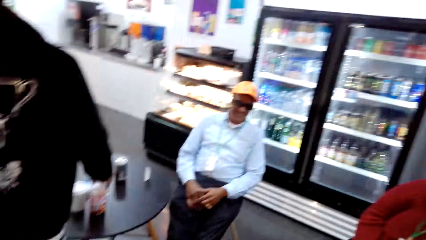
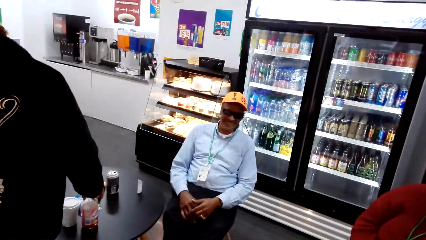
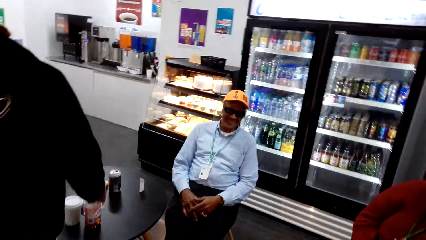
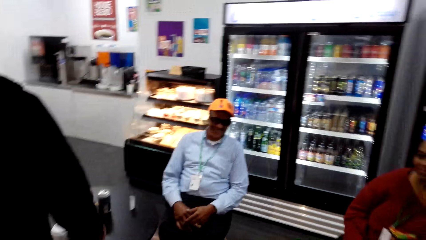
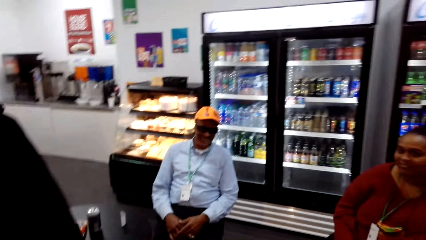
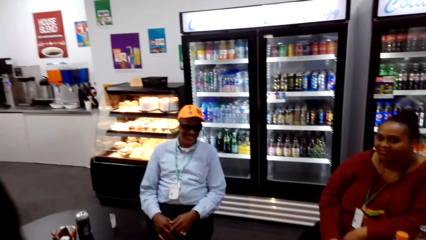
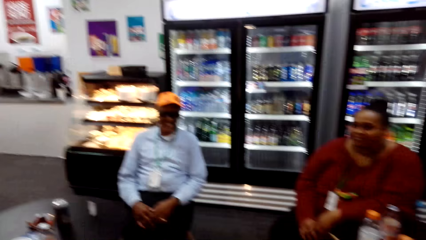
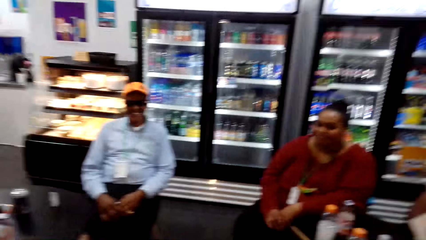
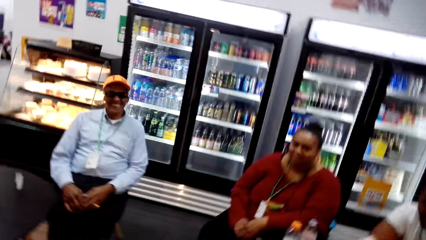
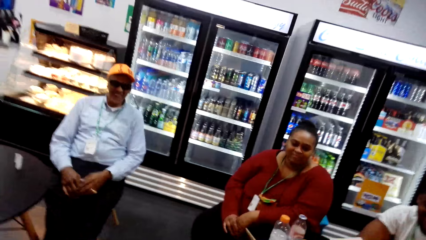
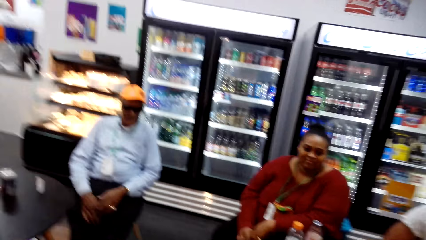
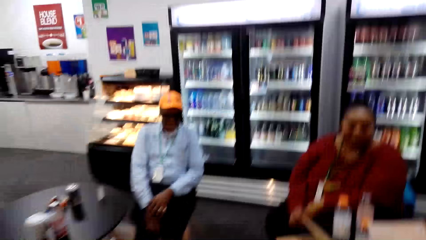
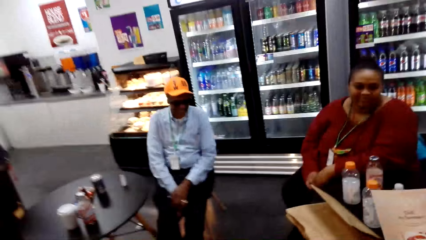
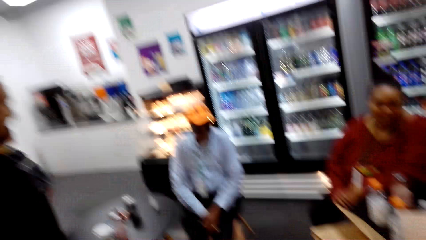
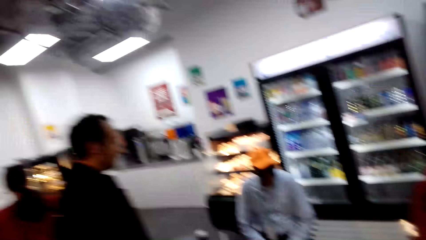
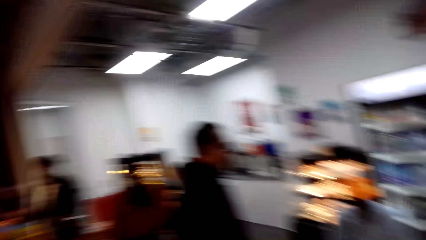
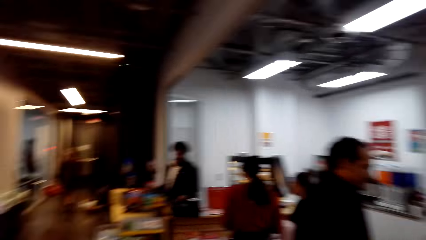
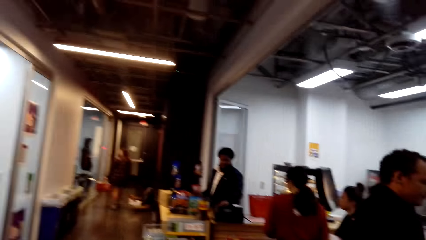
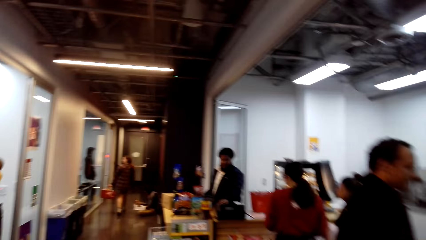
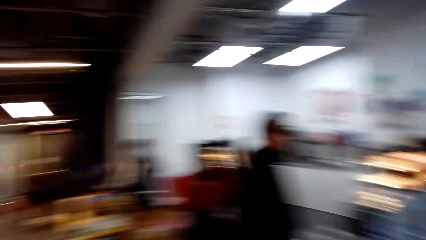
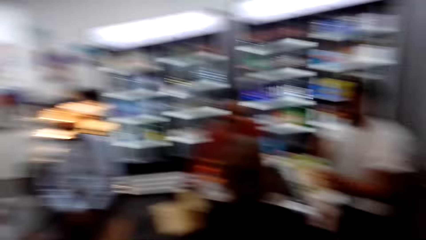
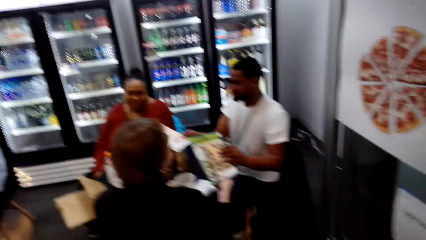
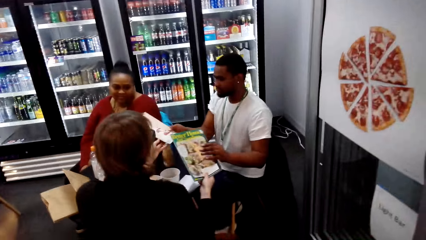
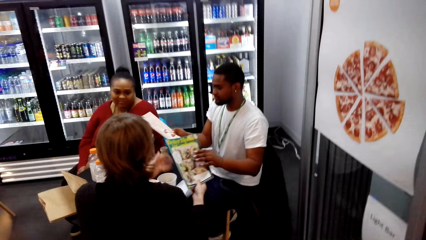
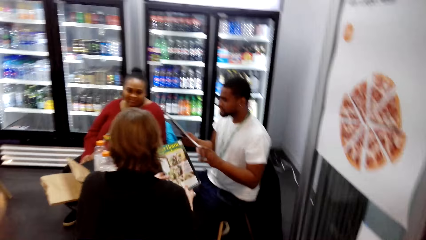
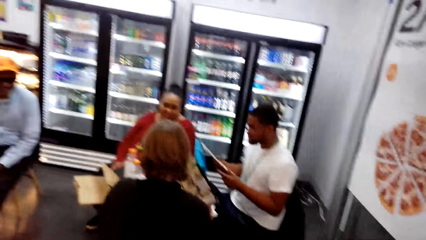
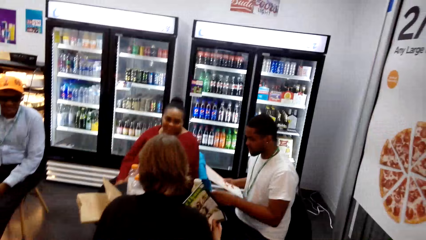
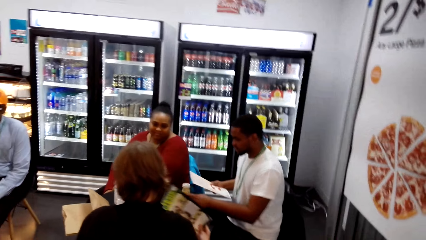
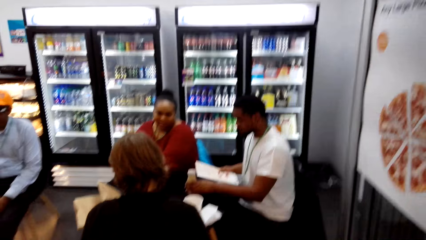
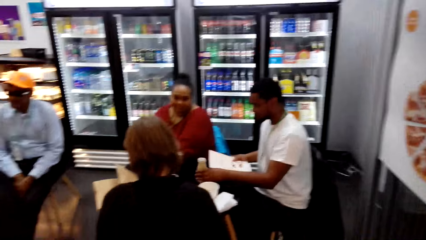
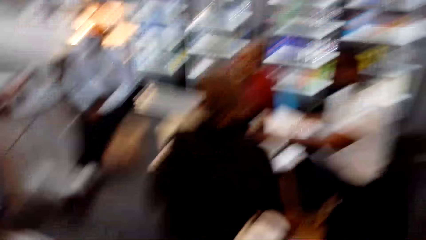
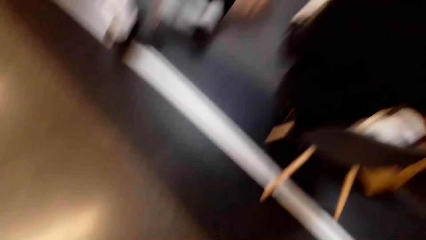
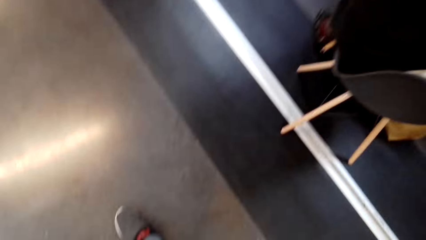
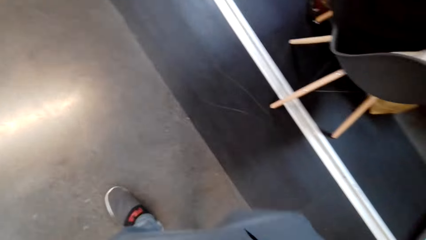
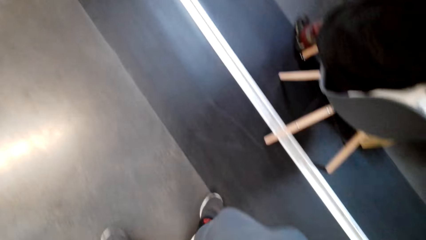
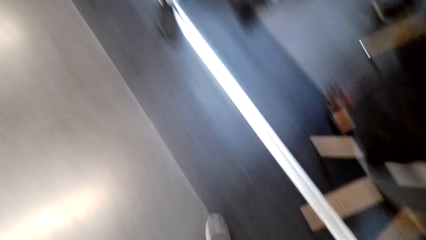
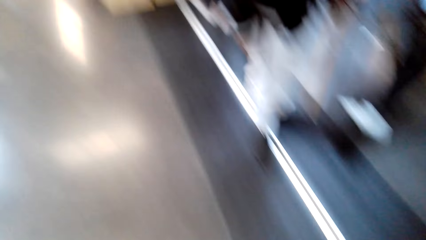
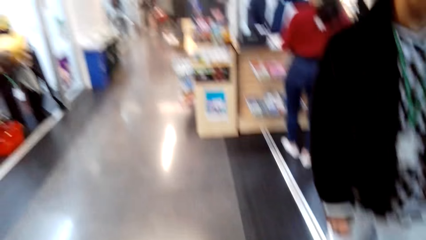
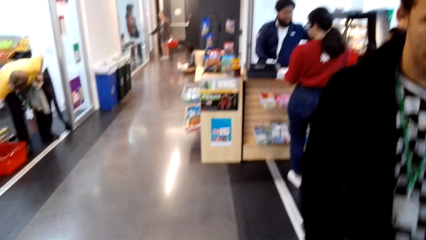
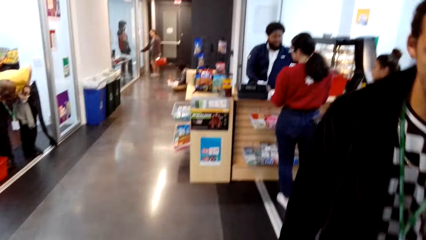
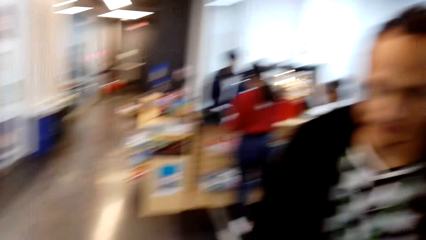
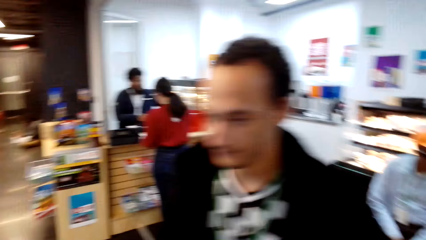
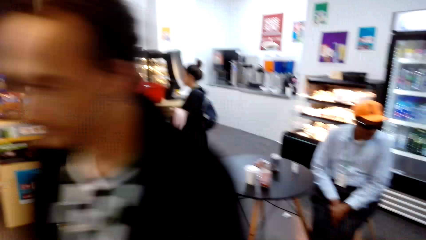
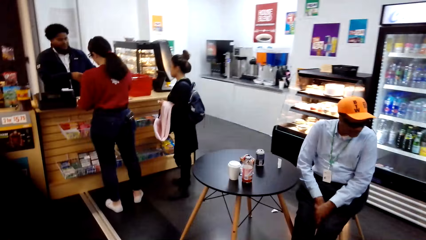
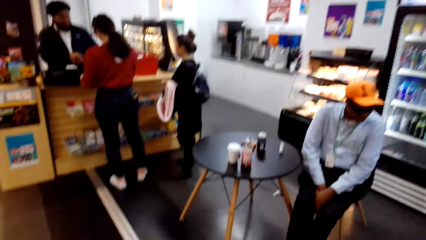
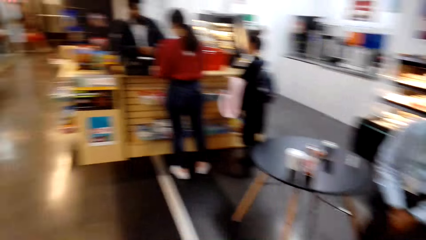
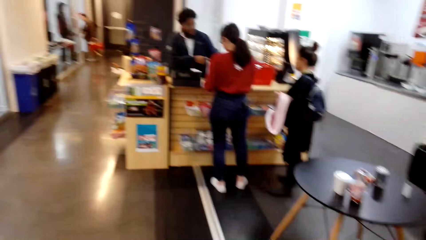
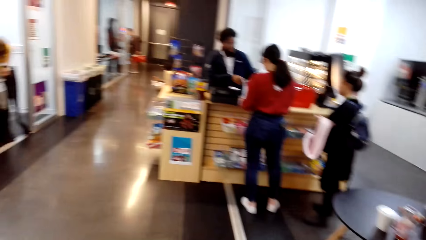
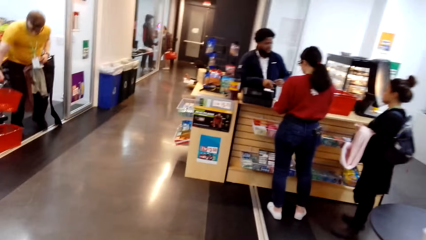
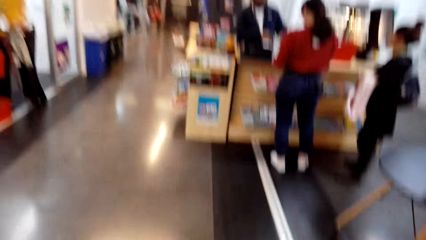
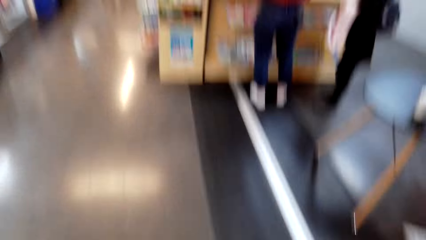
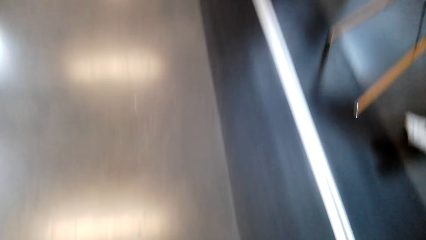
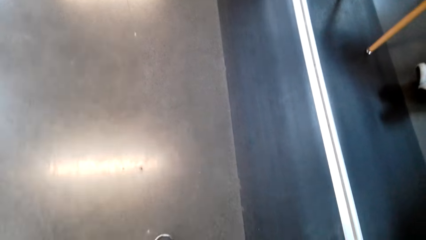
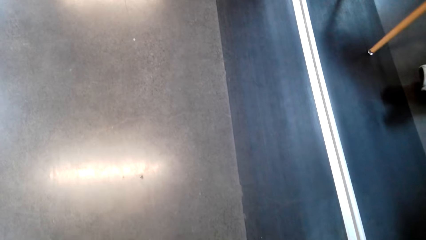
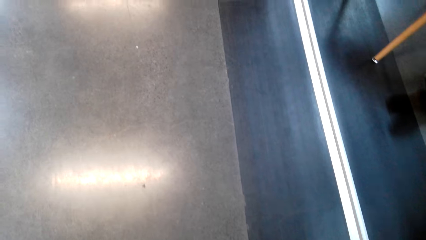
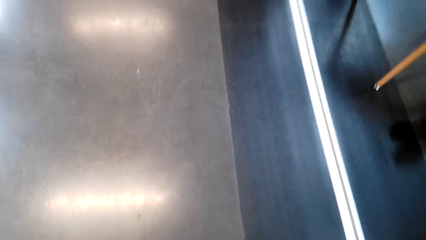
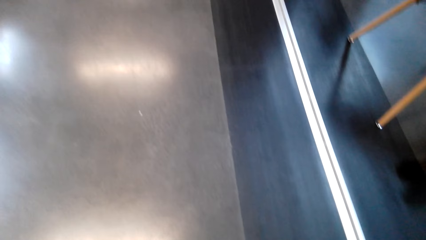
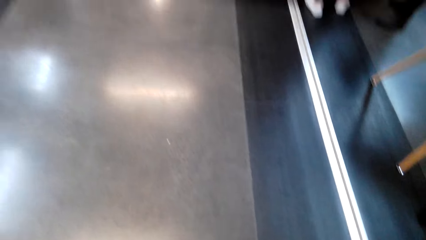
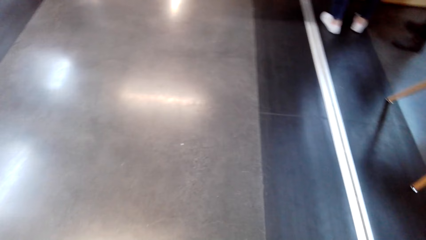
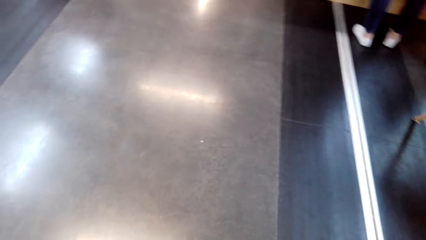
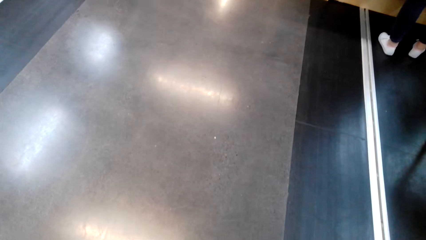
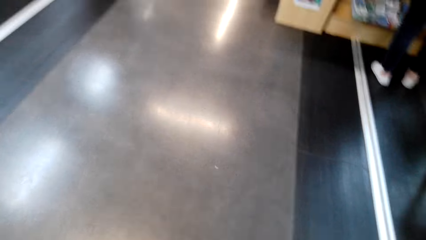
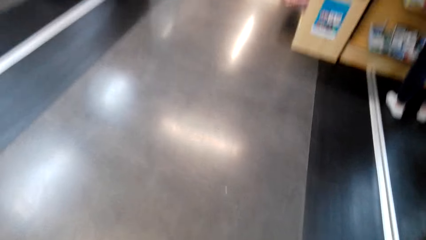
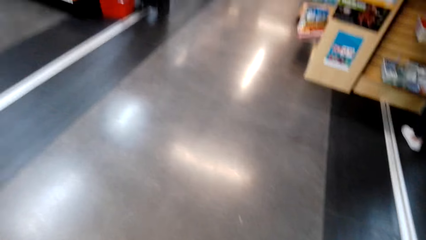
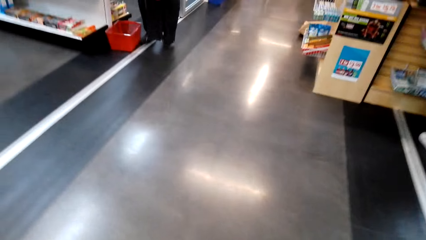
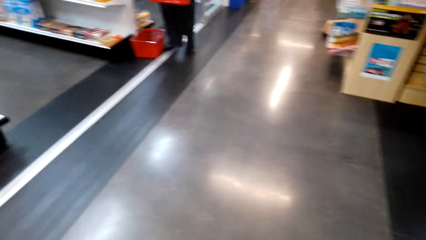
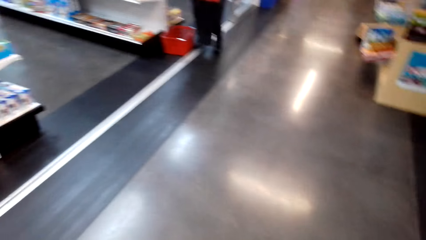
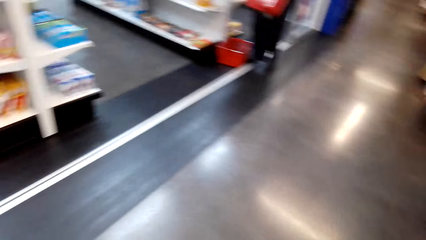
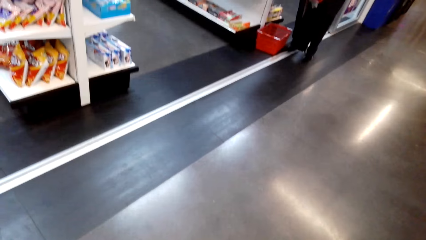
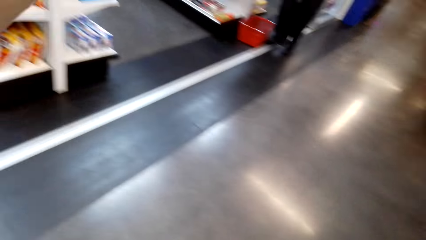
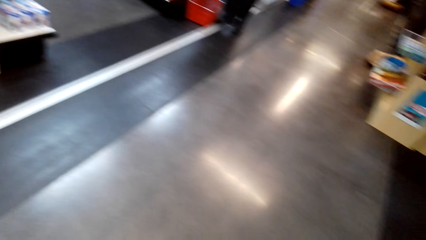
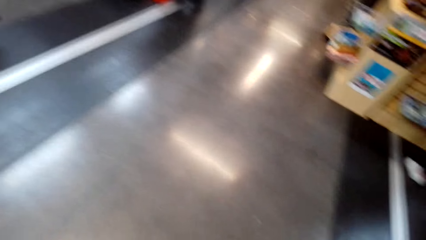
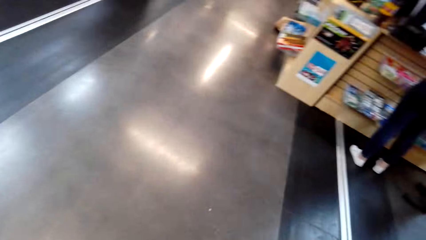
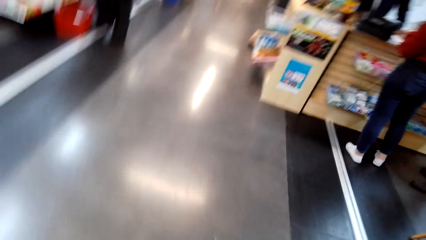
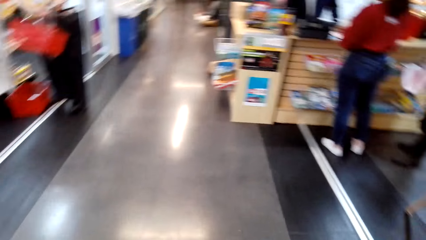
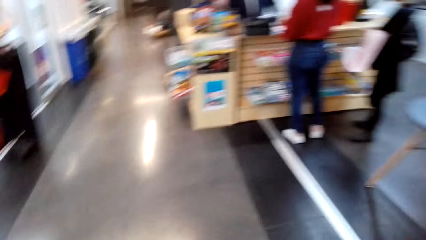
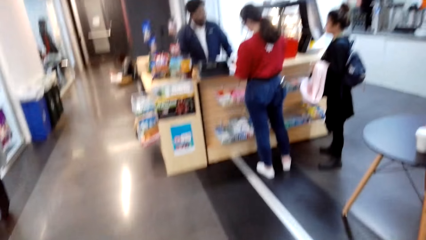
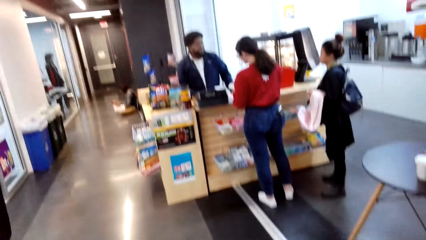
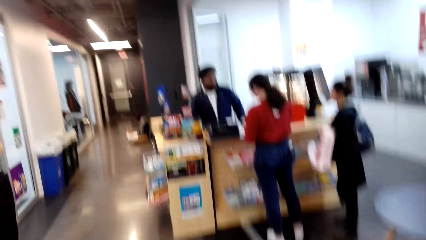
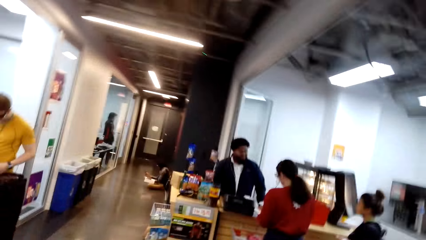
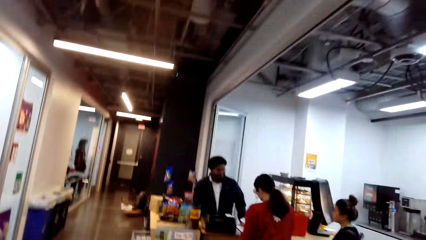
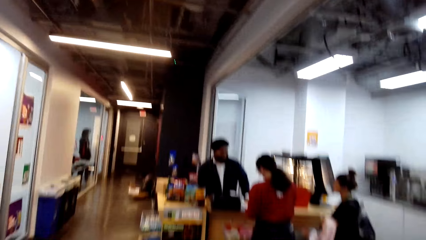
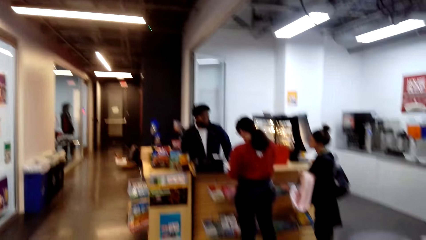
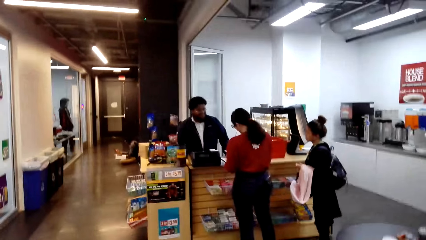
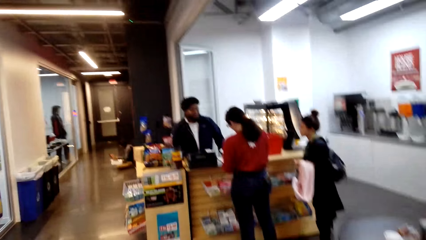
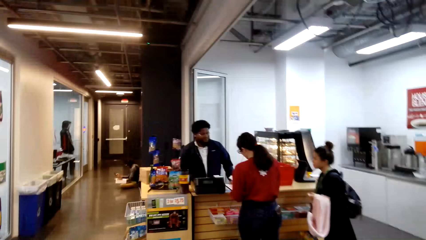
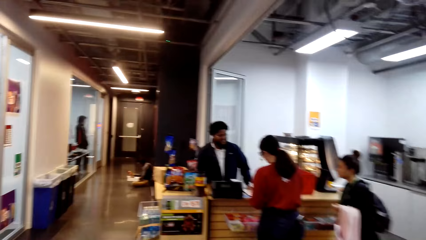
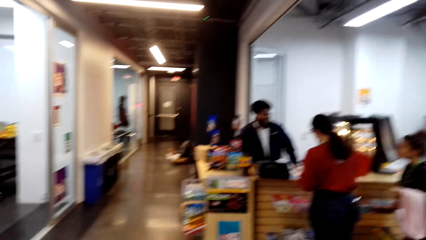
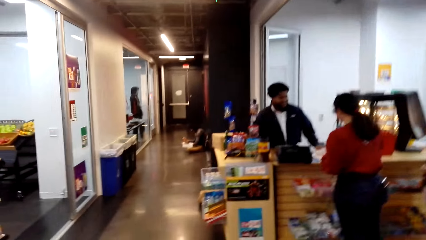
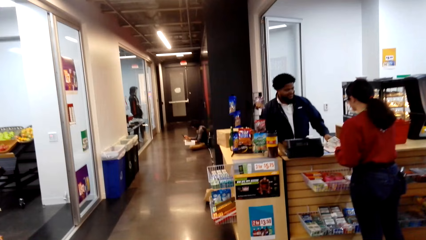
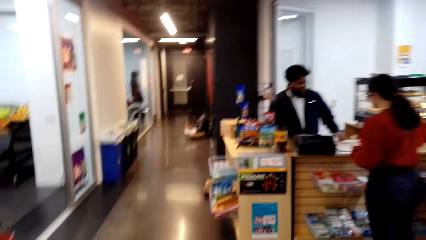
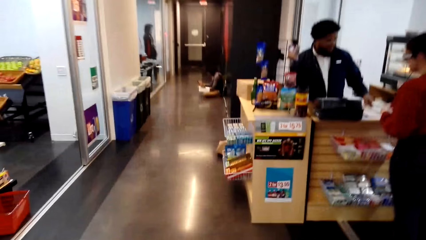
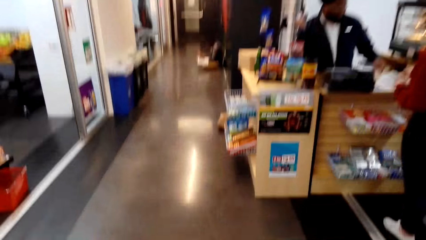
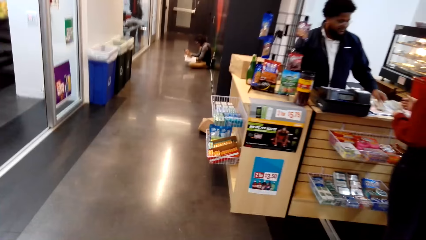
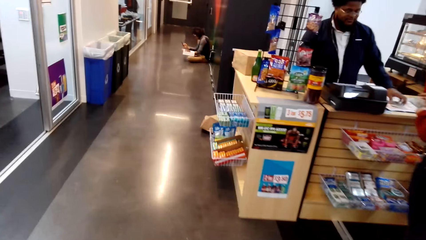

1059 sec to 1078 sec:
A man stands at the counter. Another man sits on a chair. The other man sits on a chair again. The camera wearer walks around. The other man sits on a chair. The first man stands at the counter. The camera wearer looks around. The other man sits on a chair. The other man sits on a chair again. The camera wearer walks around. The first man holds something on the counter.
